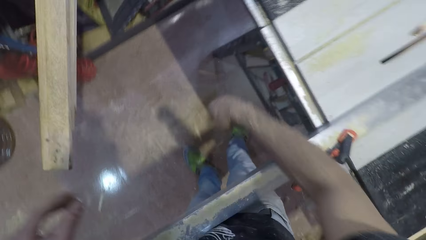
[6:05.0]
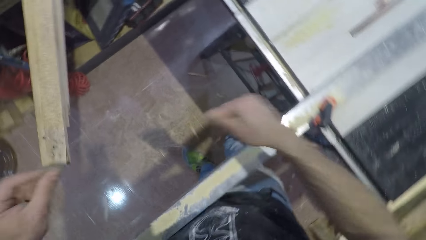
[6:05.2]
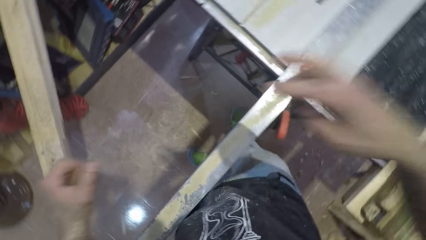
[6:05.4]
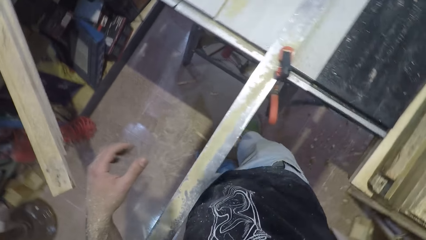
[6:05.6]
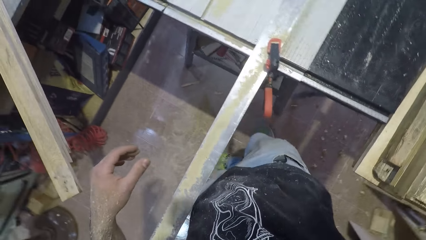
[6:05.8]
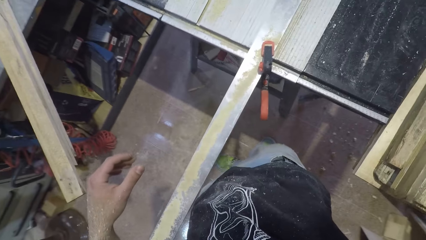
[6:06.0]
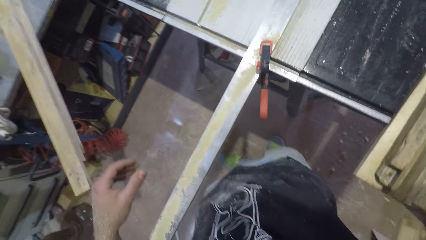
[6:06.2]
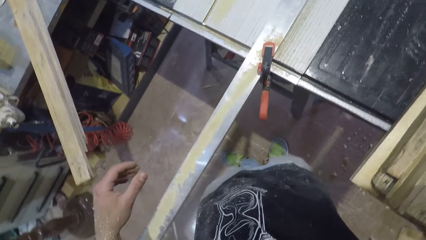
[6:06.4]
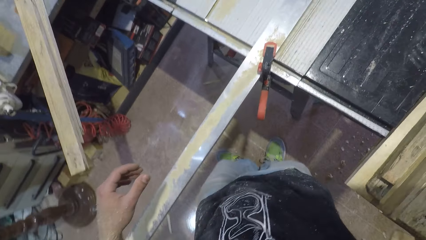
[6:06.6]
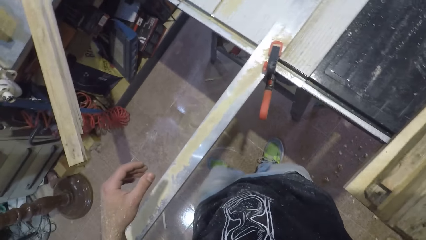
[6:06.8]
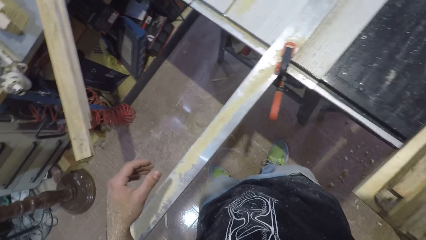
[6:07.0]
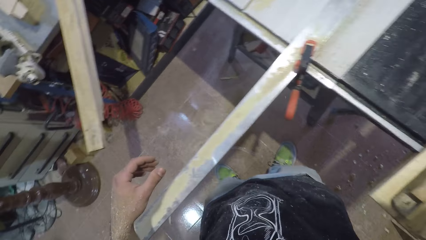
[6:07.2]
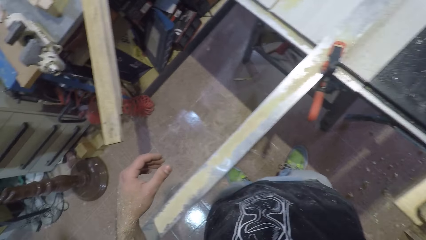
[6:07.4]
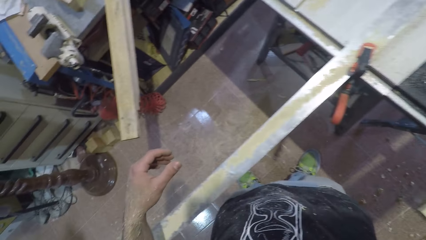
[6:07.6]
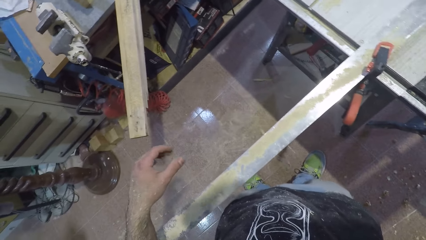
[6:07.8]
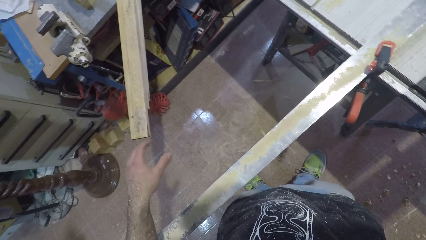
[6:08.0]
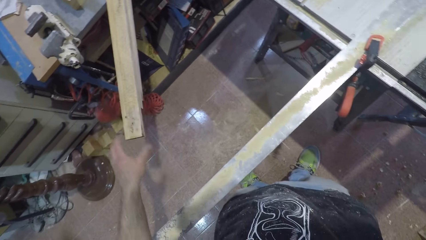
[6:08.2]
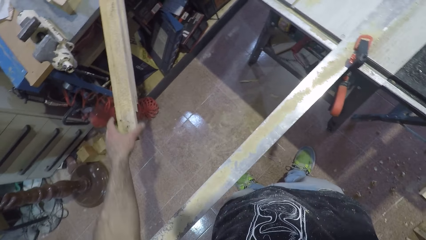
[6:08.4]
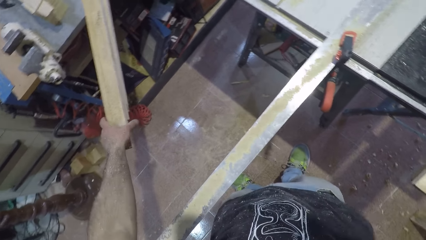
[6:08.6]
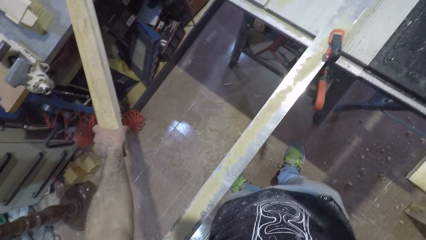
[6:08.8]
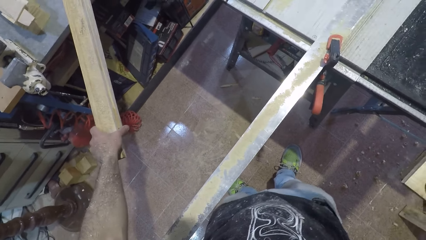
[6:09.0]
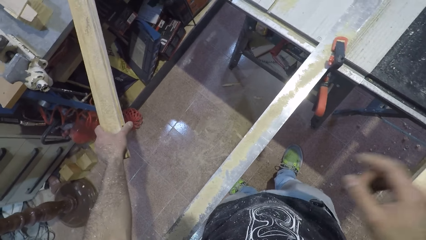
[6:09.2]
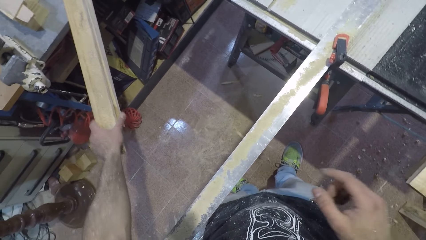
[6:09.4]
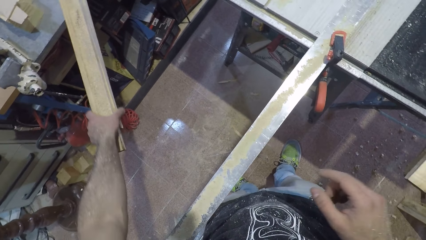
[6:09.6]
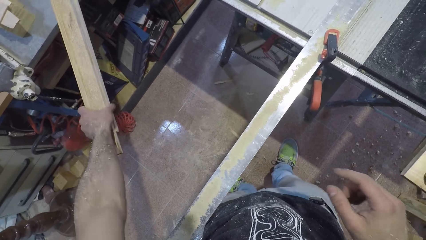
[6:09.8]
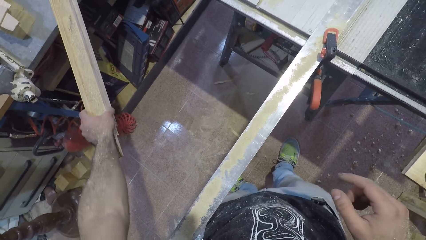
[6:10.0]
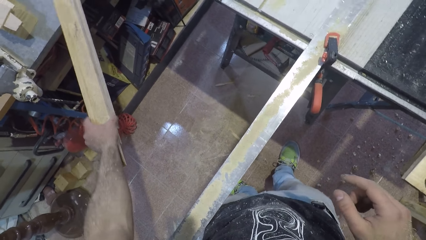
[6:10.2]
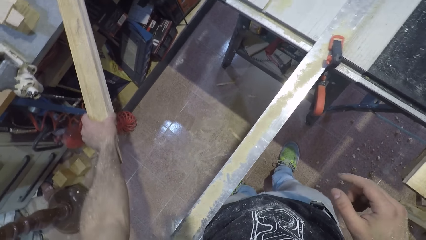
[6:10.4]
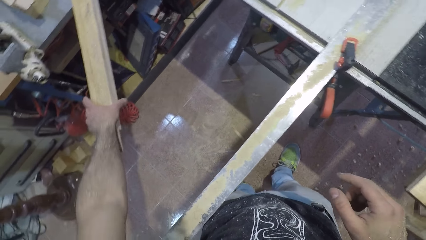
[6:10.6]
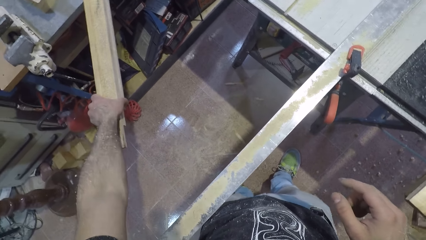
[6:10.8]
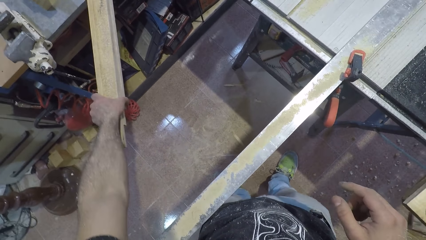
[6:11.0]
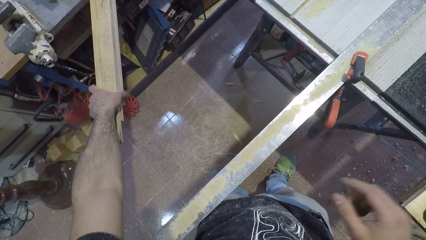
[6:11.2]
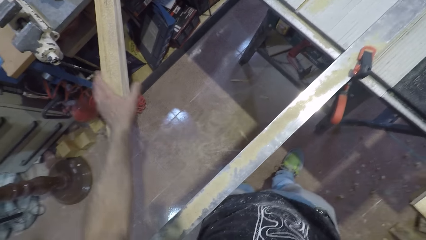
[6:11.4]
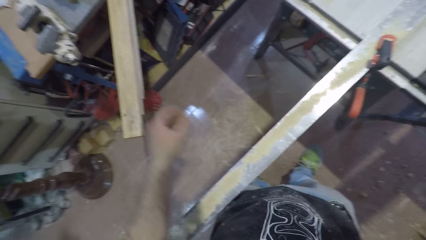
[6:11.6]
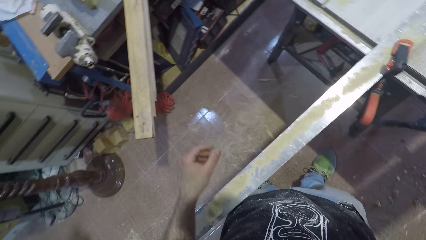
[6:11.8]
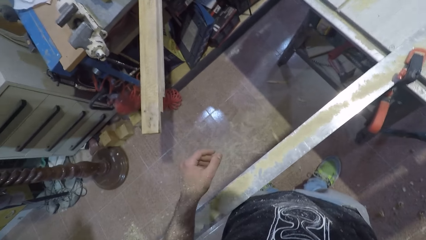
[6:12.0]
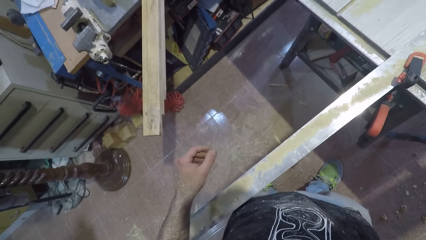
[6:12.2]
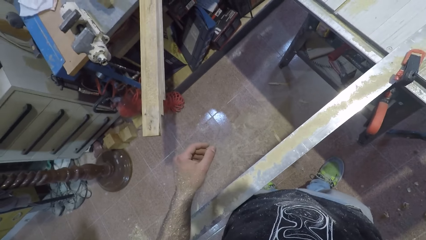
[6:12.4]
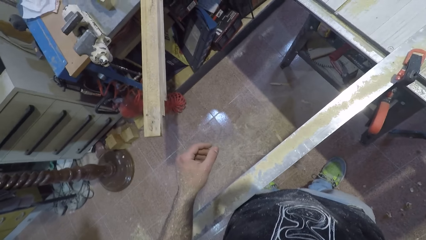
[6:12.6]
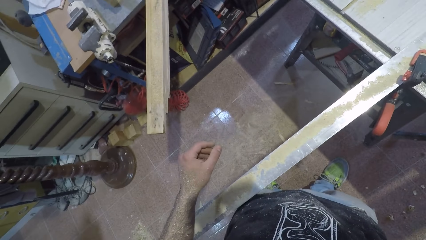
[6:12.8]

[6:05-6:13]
The camera wearer touches a tool. They turn off the table saw wood cutter. They adjust the camera. They hold the pieces of wood. They adjust the piece of wood. They let go of the pieces of wood. They adjust the camera.
